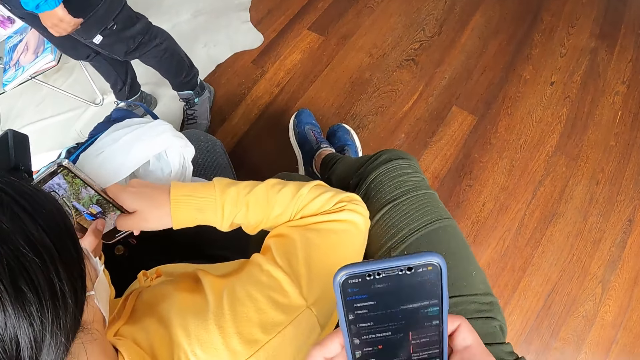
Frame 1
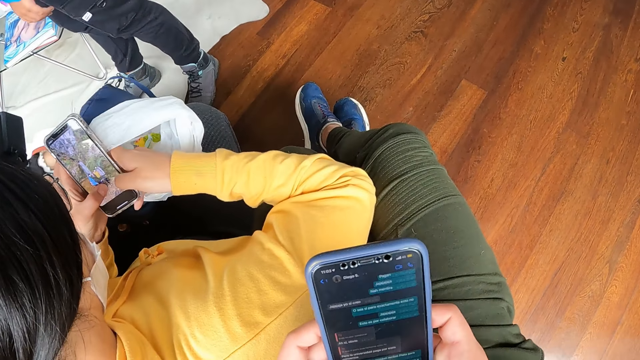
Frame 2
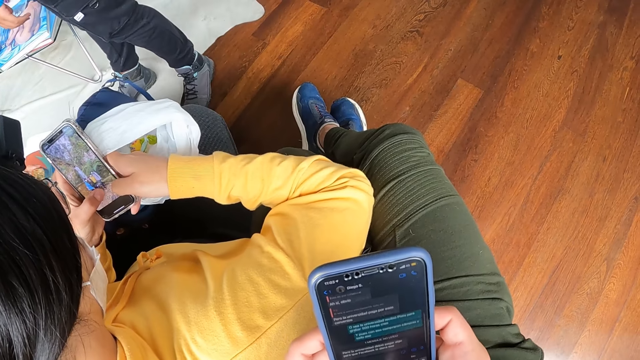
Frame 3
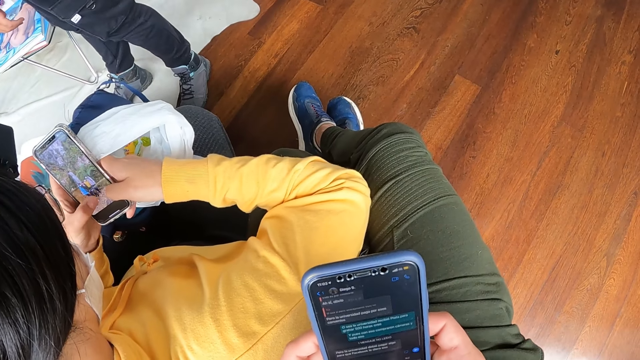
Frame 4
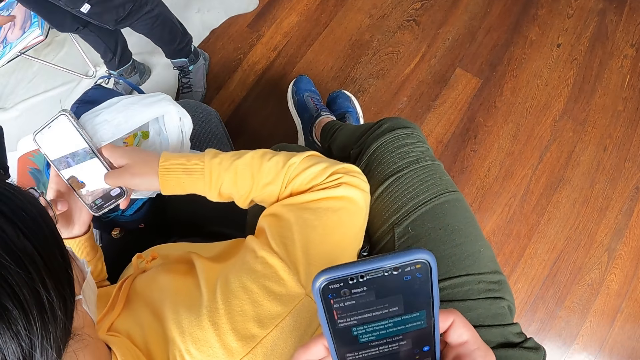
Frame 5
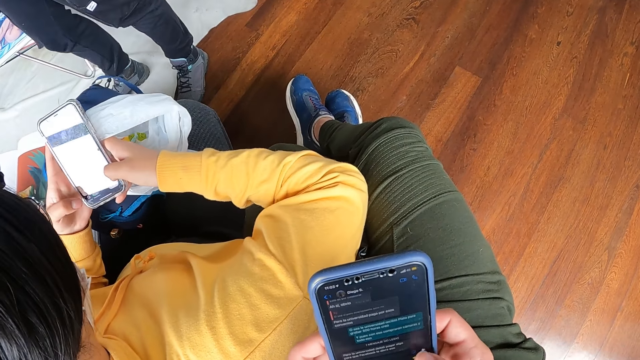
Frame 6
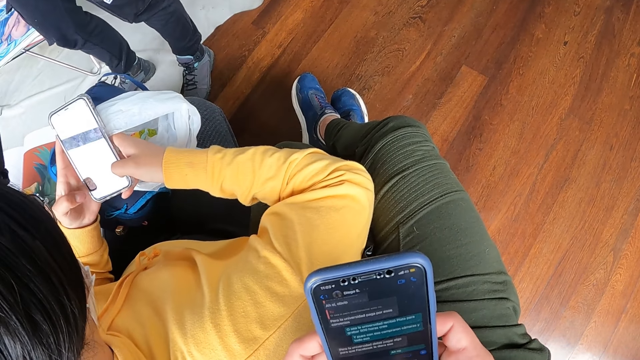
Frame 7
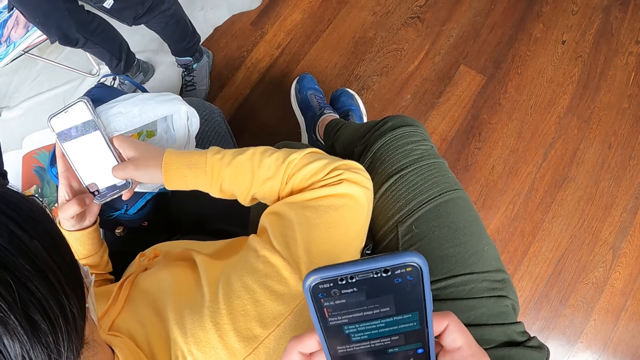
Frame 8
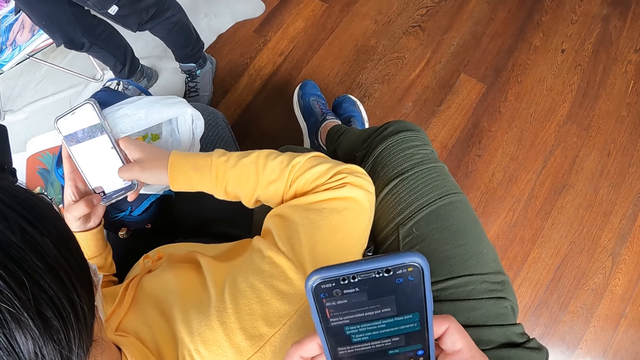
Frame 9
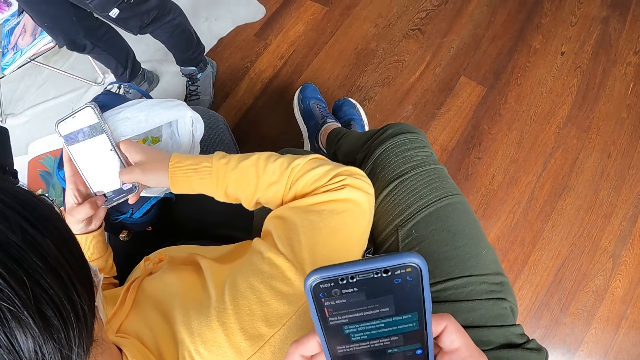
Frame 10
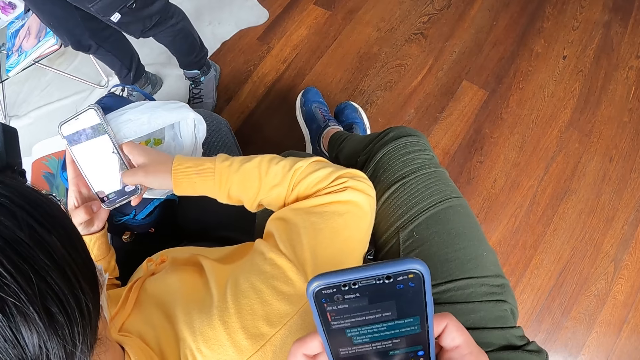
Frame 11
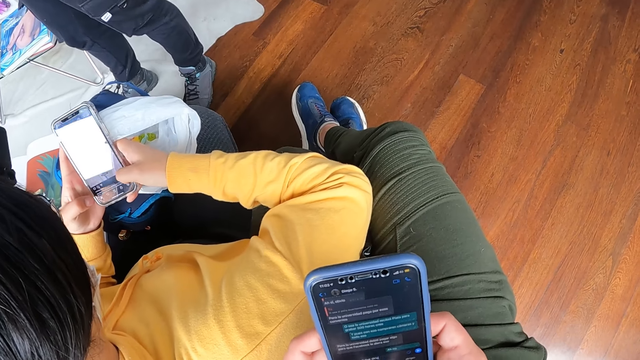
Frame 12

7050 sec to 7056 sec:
The woman removes a phone from the blue bag with her left hand.

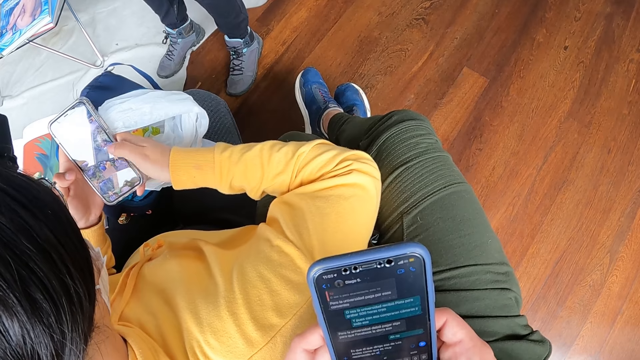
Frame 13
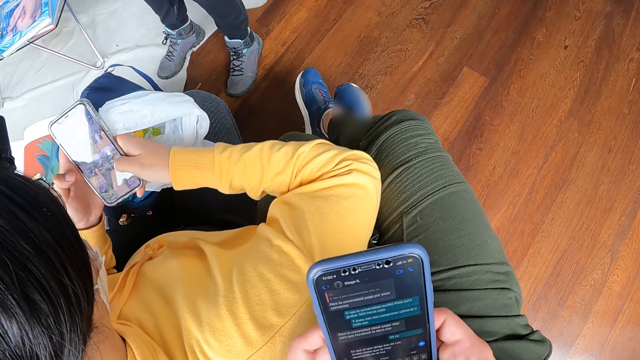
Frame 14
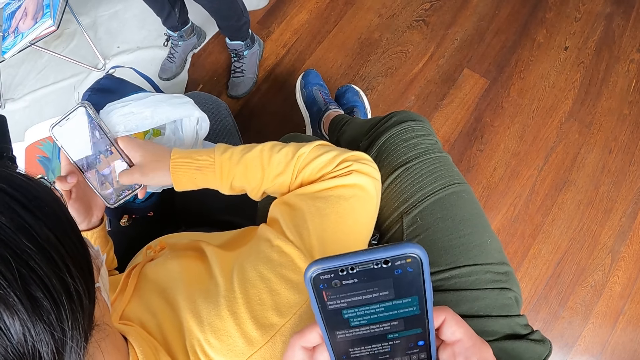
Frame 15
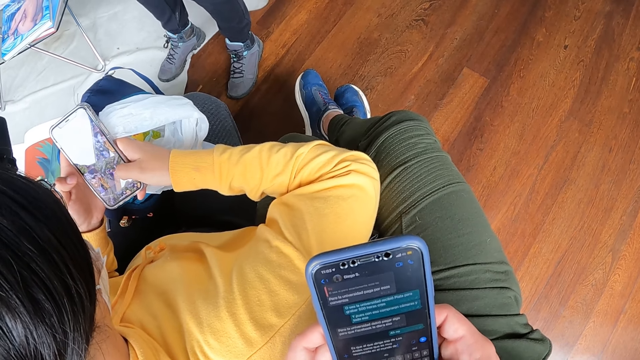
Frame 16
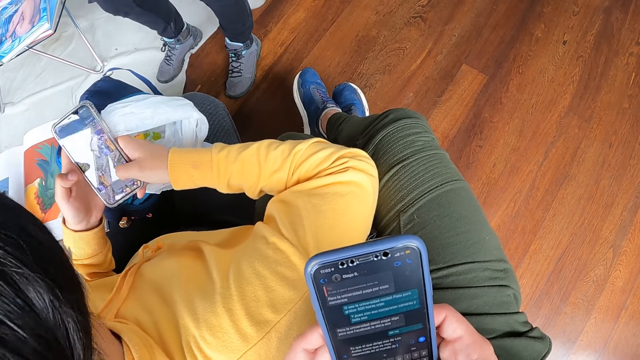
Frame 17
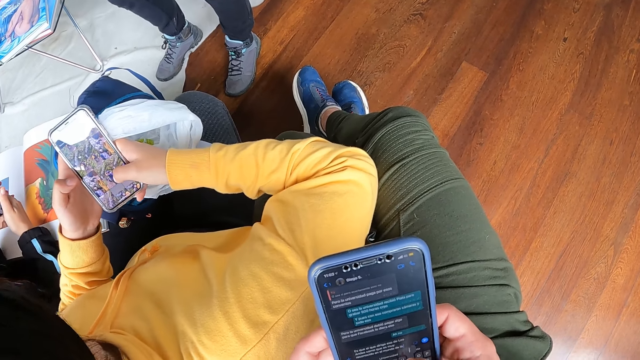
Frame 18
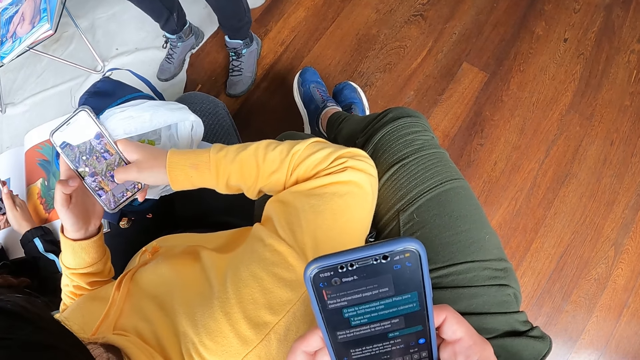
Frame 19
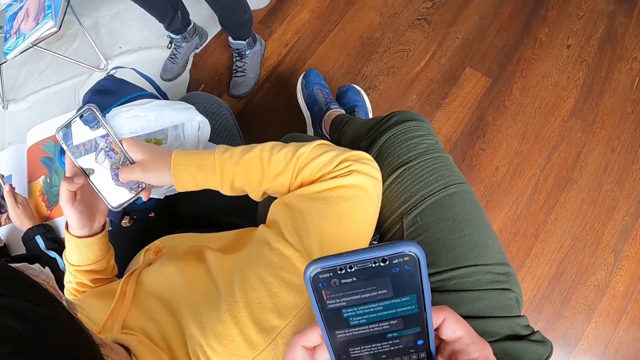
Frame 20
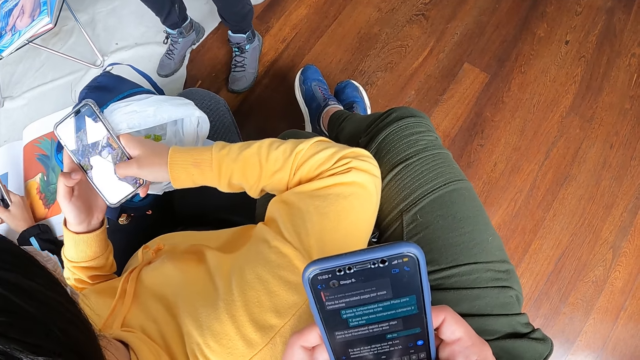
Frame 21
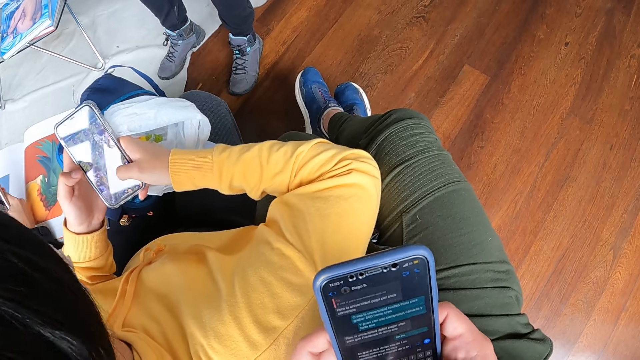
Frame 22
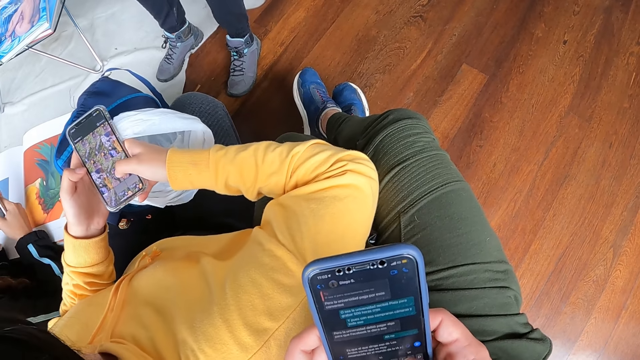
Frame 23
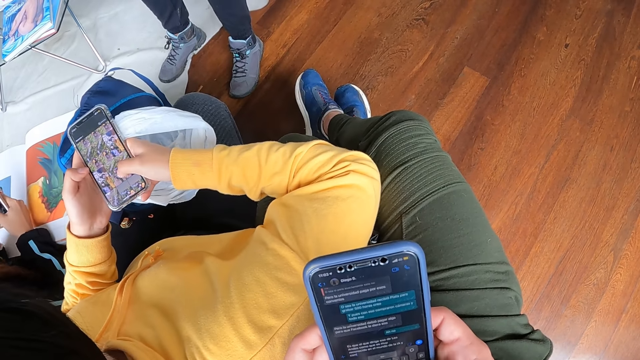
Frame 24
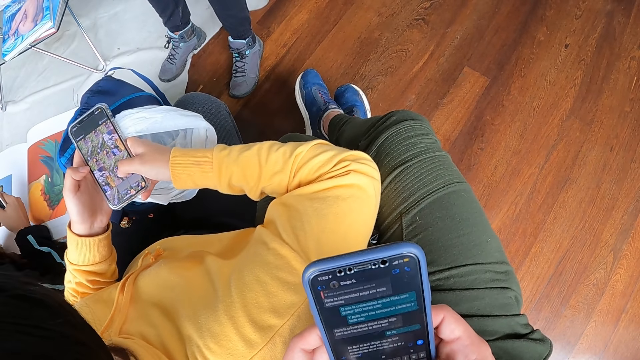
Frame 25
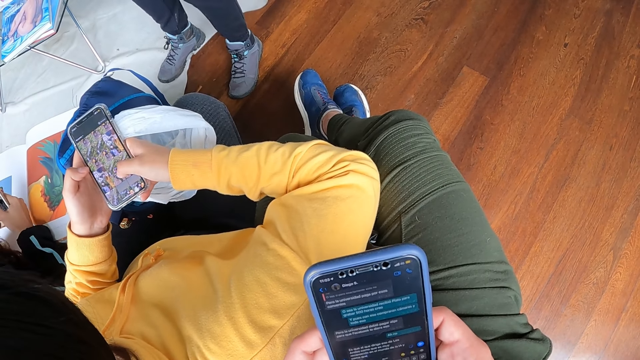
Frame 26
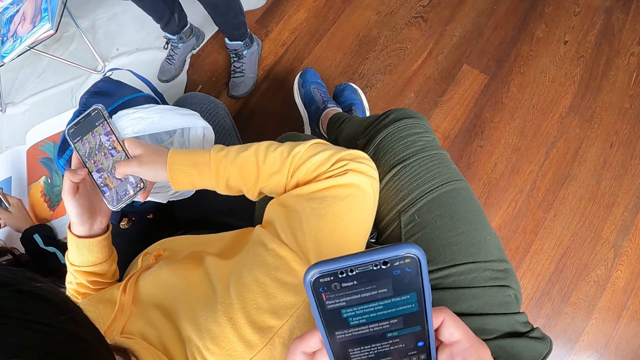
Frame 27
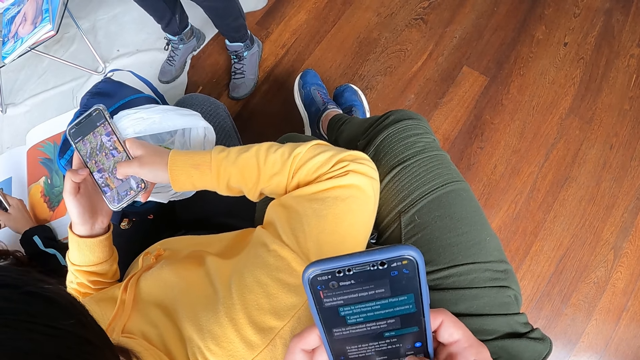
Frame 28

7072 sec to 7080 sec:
The woman operates her phone with her hands.

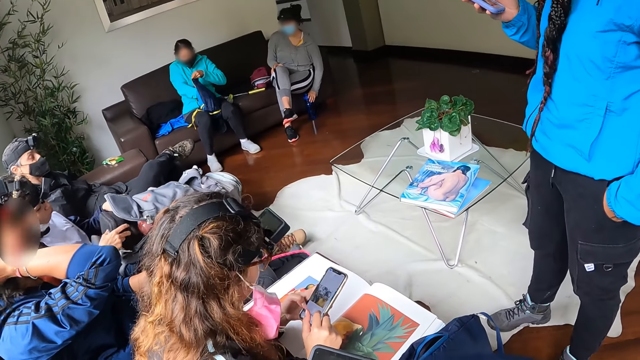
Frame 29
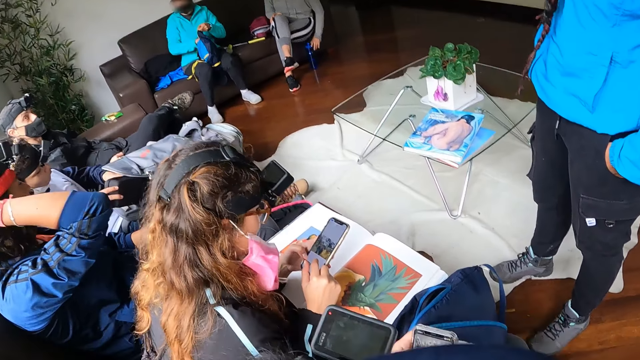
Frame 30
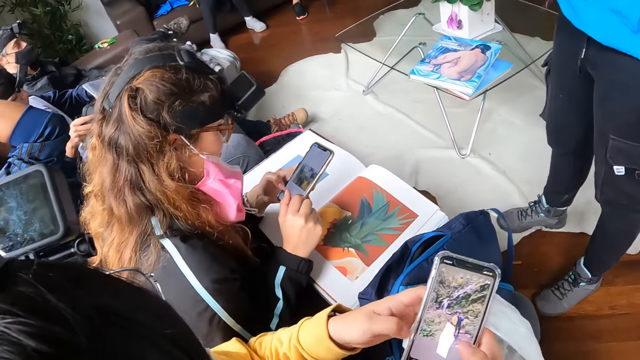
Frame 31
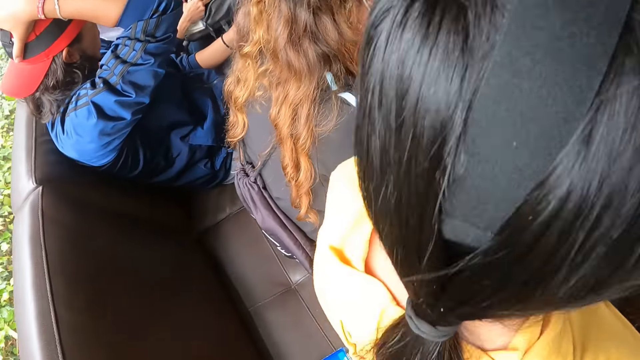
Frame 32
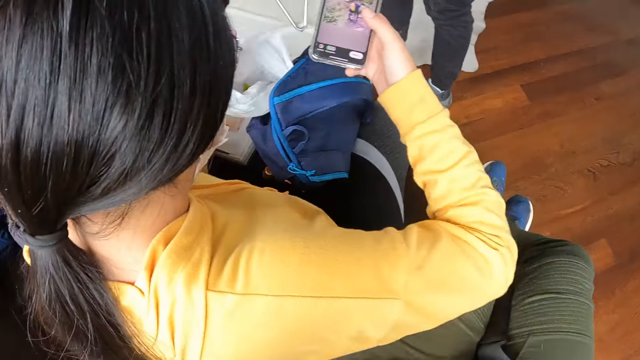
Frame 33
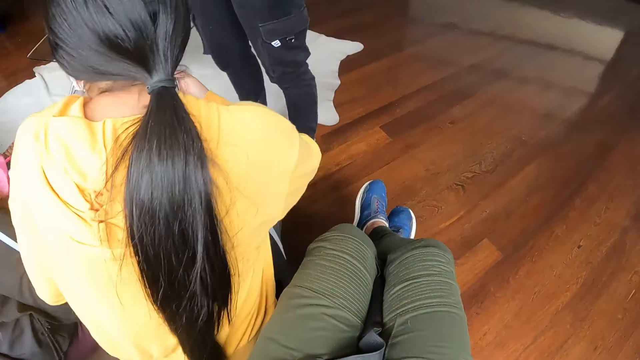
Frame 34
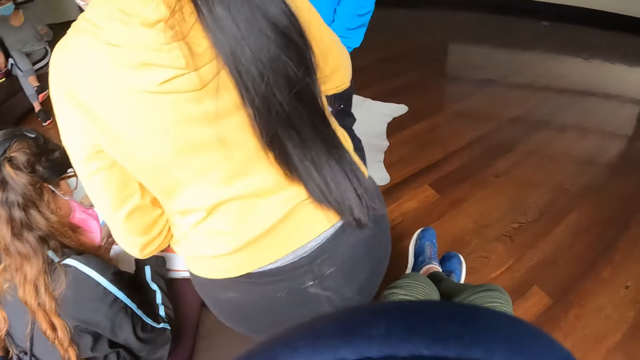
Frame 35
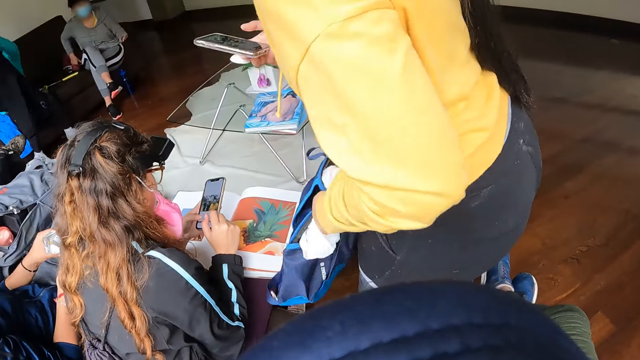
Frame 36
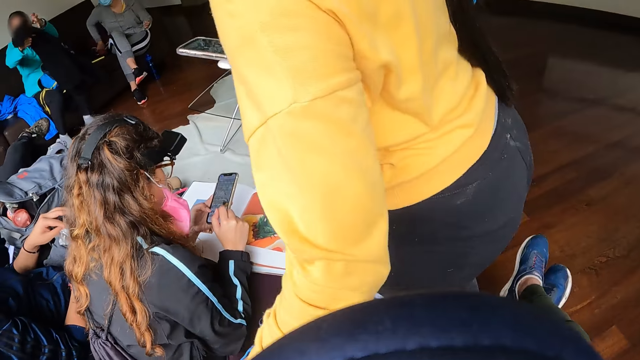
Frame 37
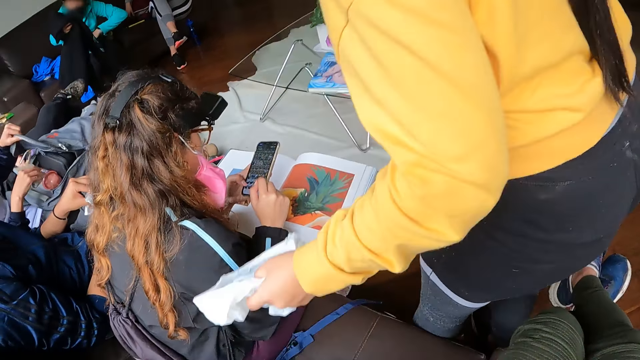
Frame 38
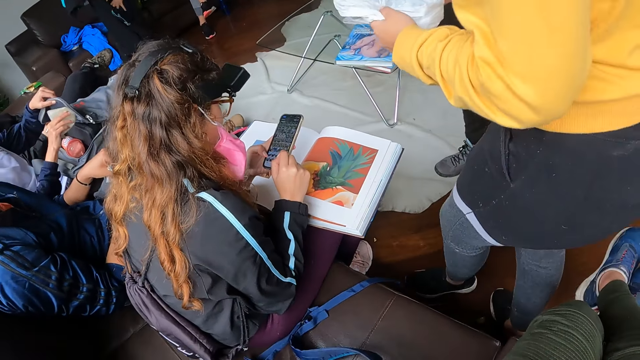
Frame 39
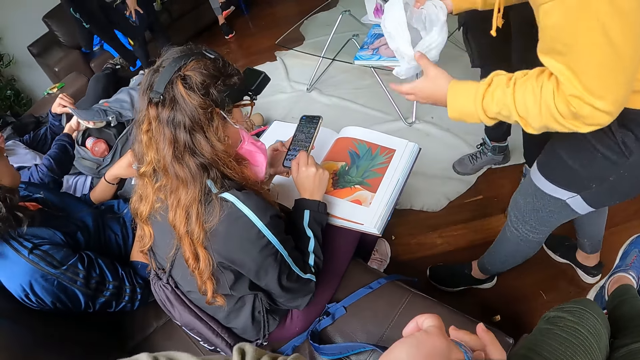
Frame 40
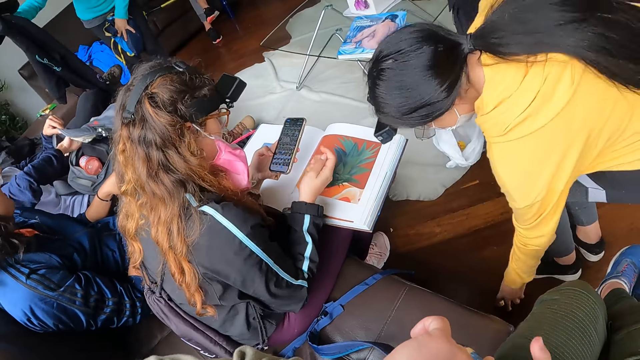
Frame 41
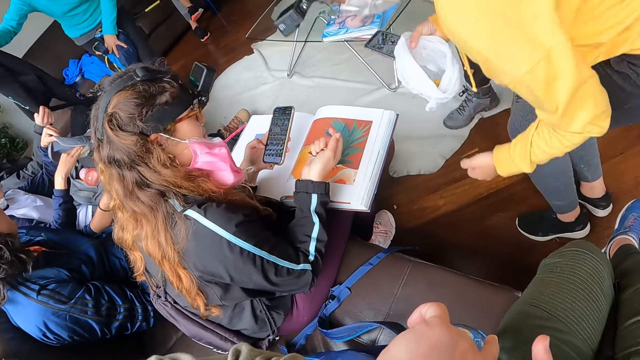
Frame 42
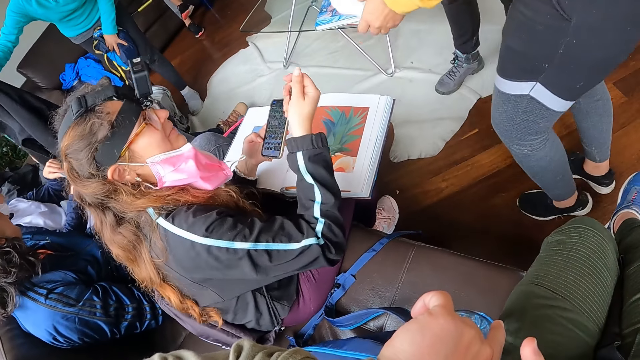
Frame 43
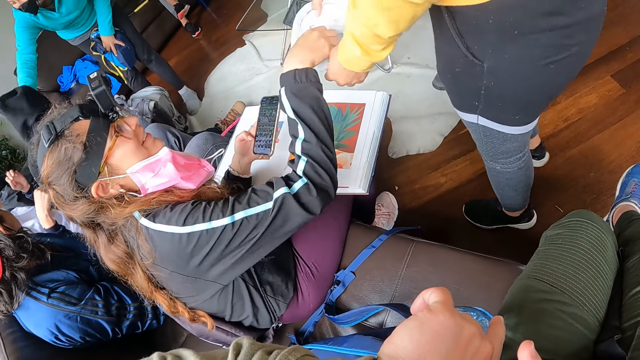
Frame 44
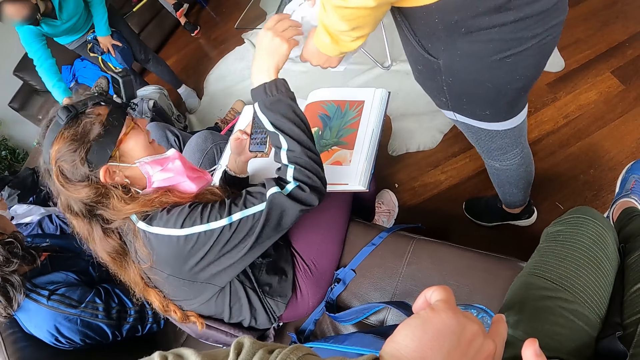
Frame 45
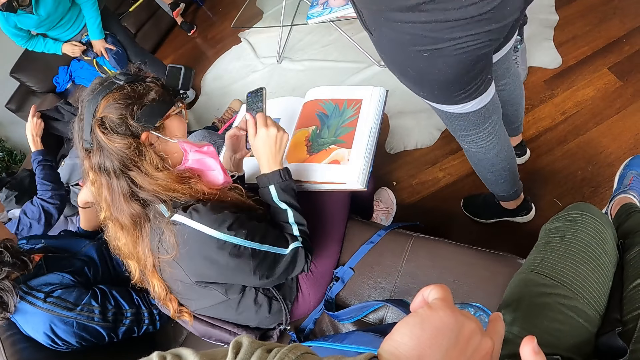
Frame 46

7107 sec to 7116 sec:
The woman stands from a chair in the room. The woman drops the blue bag on the chair with her left hand. The woman holds a nylon bag in her left hand. The woman picks some dirt from the wooden floor with her left hand. The woman holds the nylon with both hands. Another woman drops some dirt into the nylon bag in the first woman's hands.
